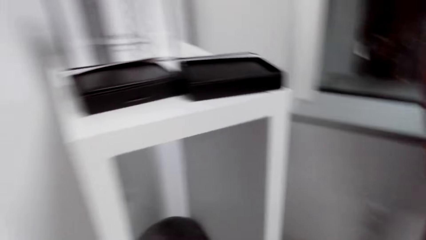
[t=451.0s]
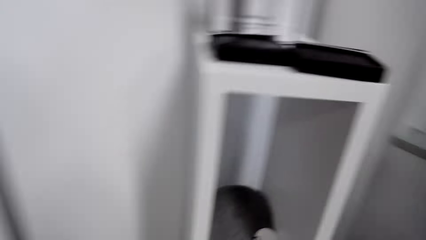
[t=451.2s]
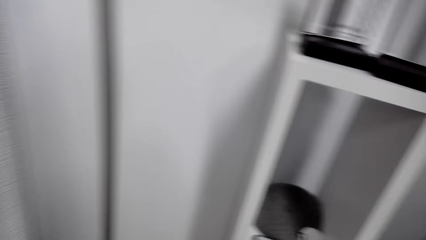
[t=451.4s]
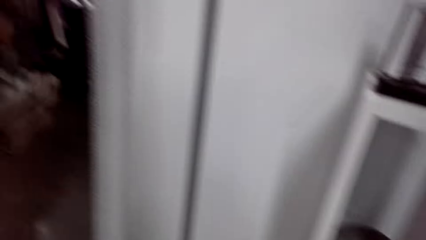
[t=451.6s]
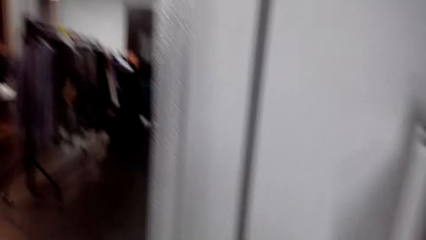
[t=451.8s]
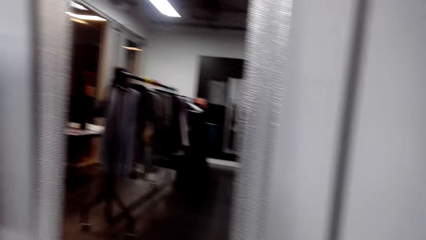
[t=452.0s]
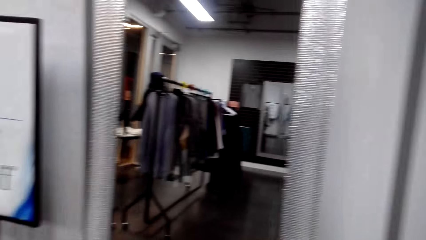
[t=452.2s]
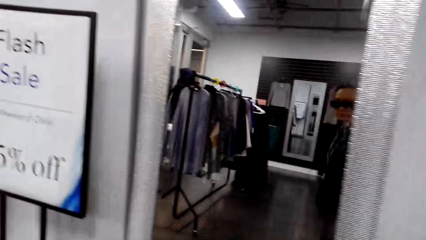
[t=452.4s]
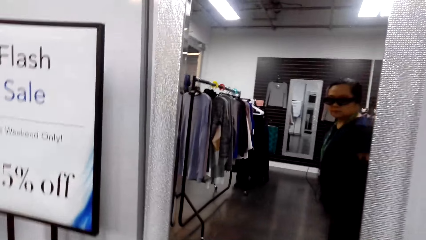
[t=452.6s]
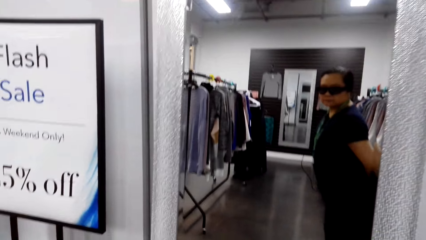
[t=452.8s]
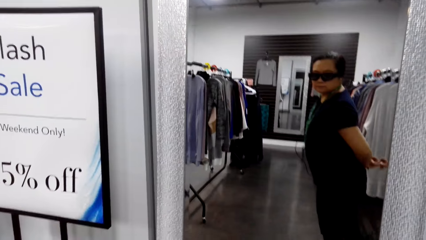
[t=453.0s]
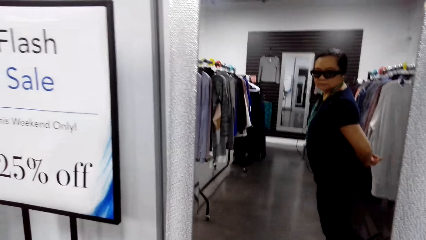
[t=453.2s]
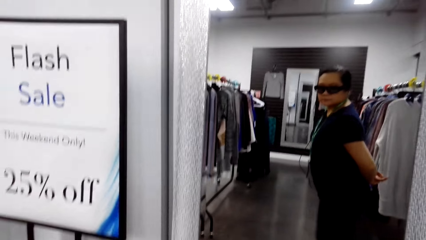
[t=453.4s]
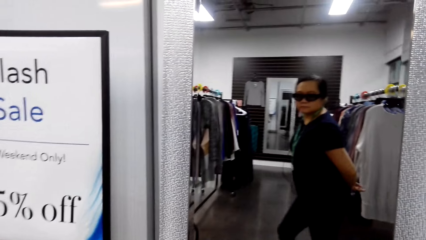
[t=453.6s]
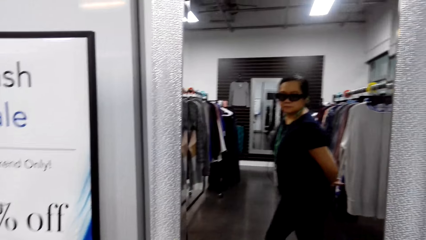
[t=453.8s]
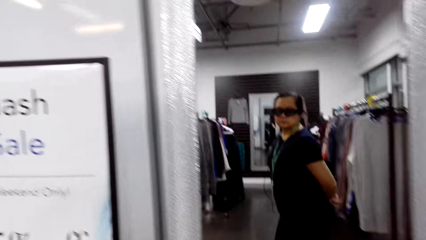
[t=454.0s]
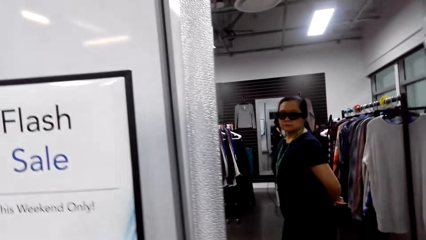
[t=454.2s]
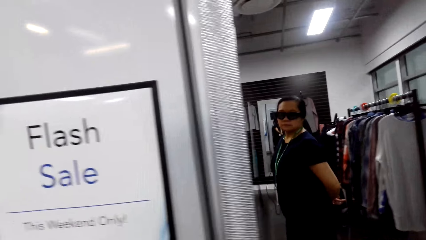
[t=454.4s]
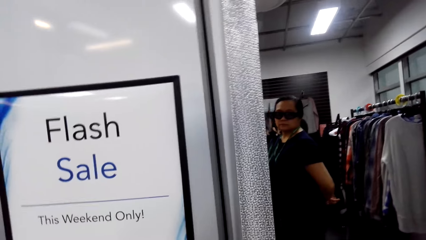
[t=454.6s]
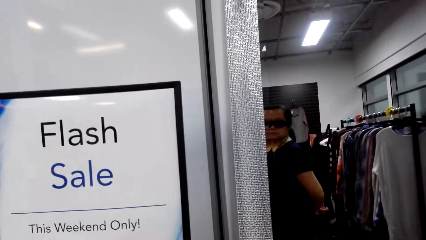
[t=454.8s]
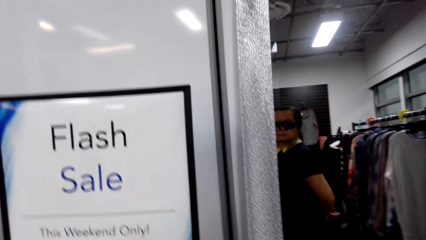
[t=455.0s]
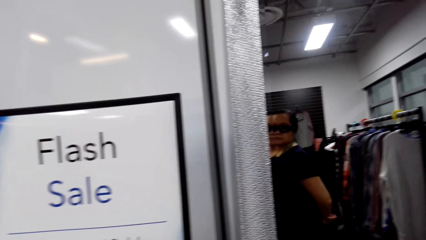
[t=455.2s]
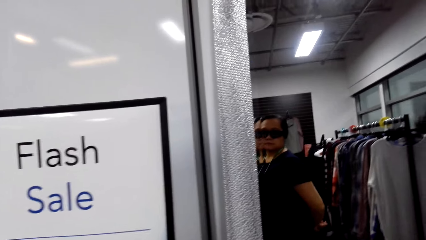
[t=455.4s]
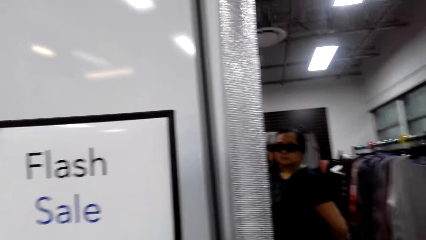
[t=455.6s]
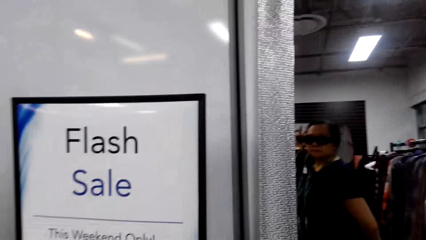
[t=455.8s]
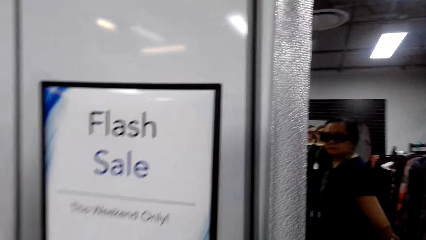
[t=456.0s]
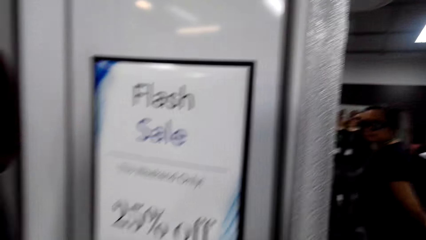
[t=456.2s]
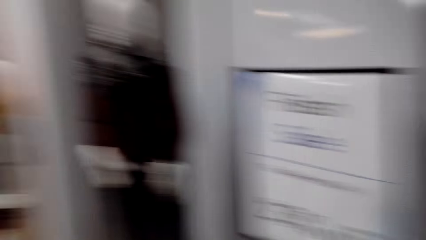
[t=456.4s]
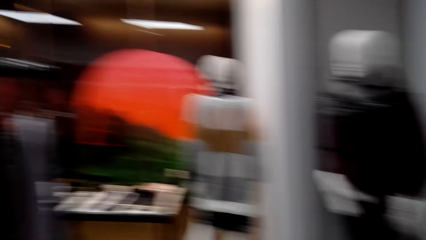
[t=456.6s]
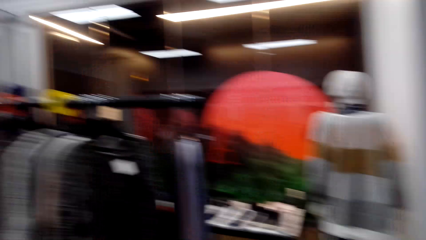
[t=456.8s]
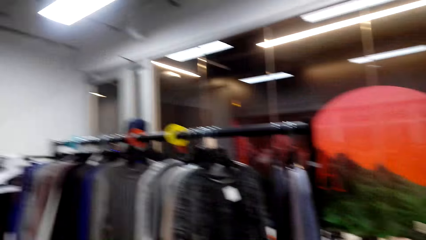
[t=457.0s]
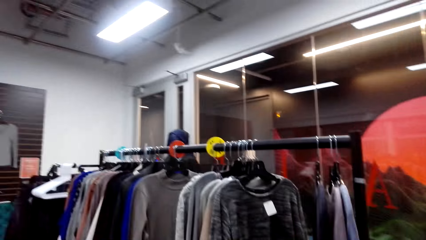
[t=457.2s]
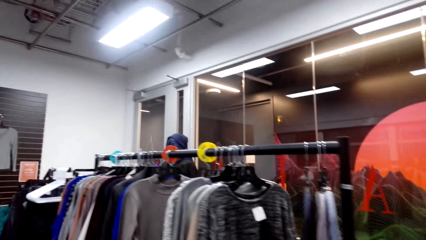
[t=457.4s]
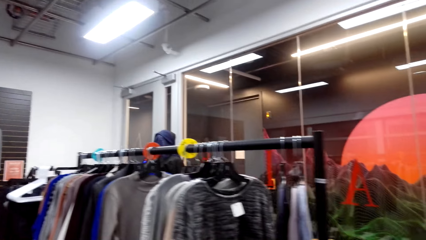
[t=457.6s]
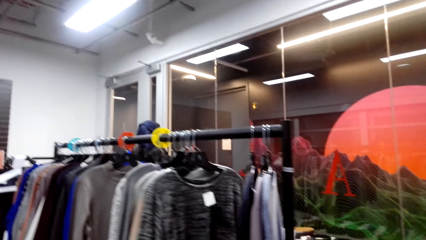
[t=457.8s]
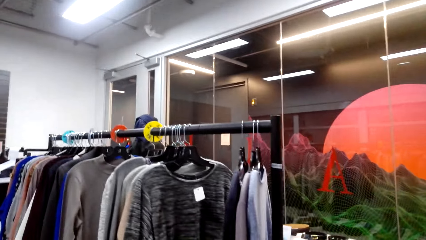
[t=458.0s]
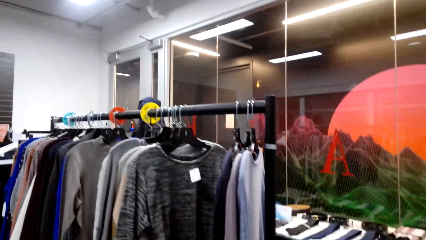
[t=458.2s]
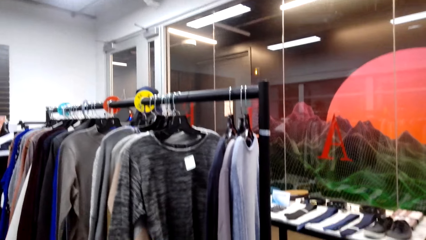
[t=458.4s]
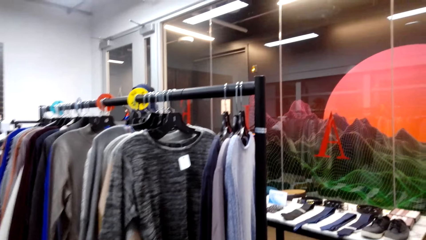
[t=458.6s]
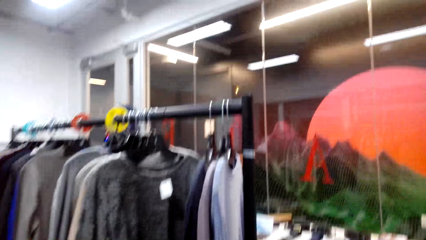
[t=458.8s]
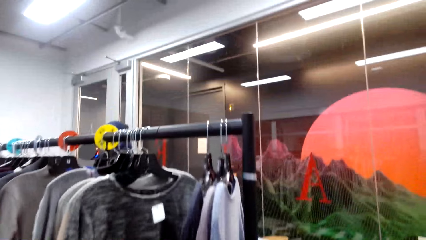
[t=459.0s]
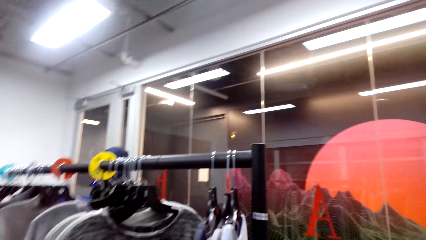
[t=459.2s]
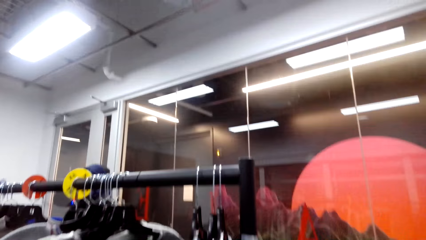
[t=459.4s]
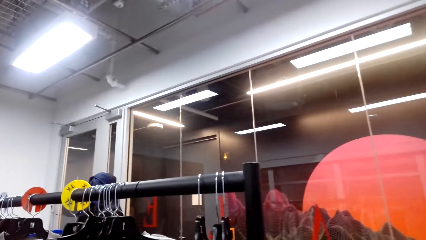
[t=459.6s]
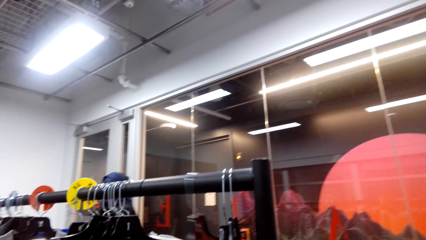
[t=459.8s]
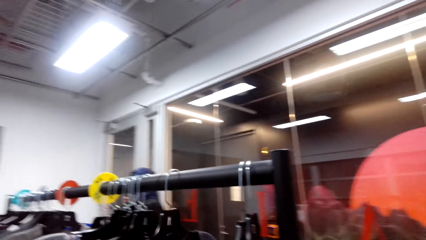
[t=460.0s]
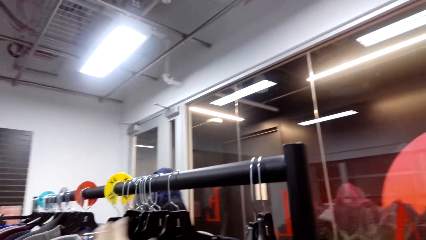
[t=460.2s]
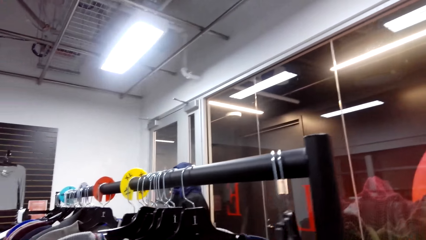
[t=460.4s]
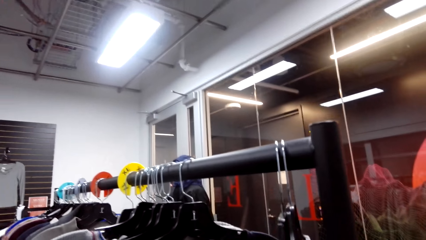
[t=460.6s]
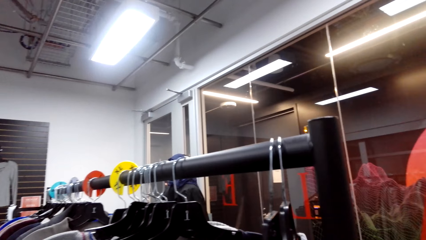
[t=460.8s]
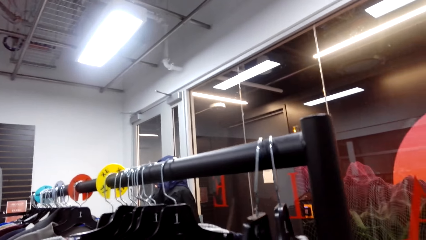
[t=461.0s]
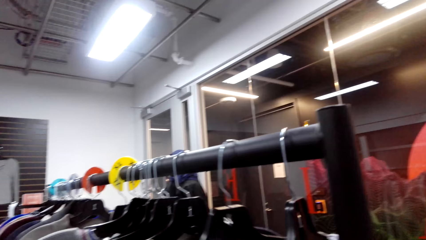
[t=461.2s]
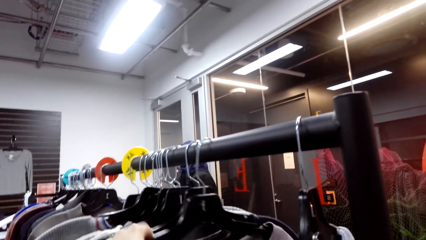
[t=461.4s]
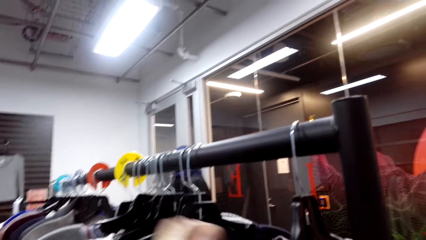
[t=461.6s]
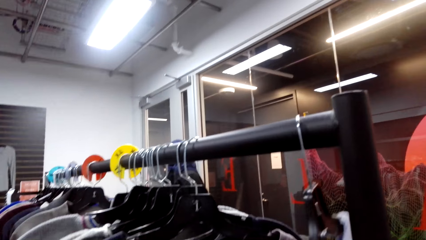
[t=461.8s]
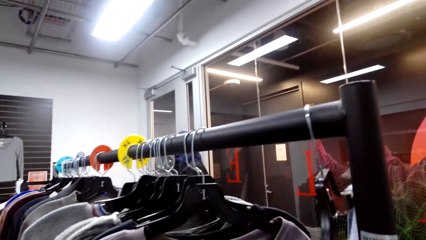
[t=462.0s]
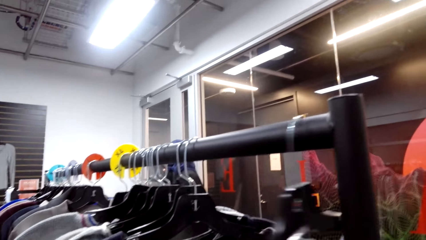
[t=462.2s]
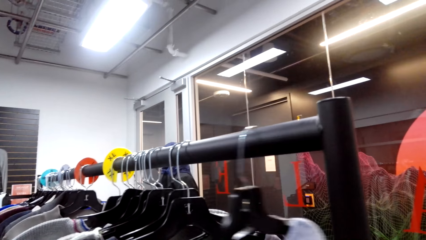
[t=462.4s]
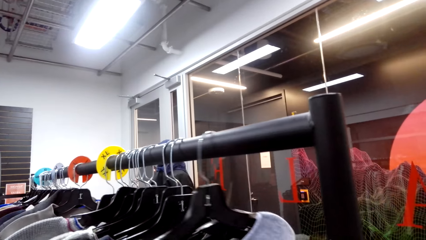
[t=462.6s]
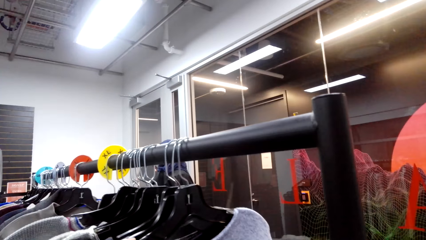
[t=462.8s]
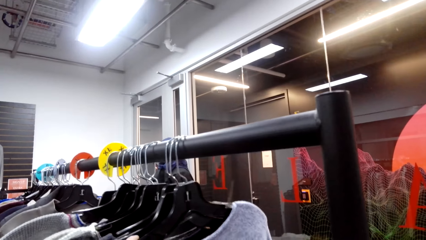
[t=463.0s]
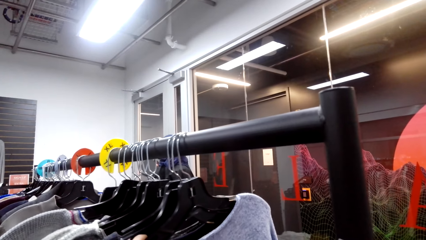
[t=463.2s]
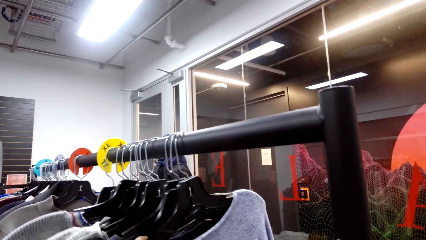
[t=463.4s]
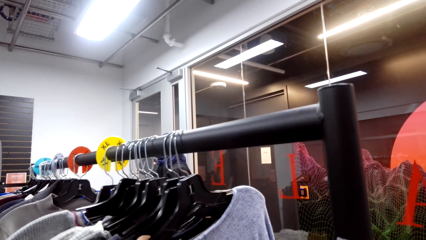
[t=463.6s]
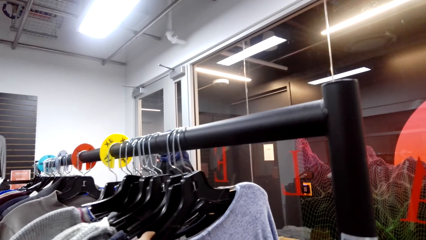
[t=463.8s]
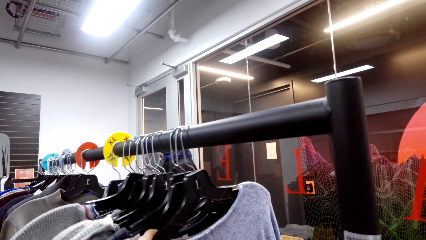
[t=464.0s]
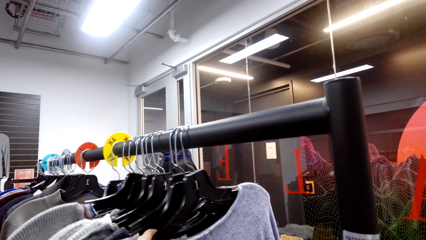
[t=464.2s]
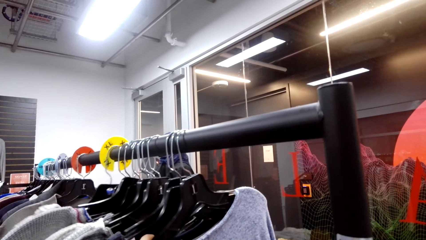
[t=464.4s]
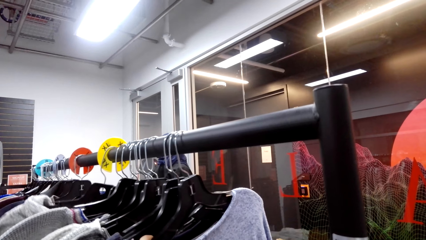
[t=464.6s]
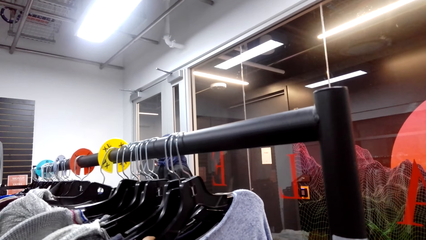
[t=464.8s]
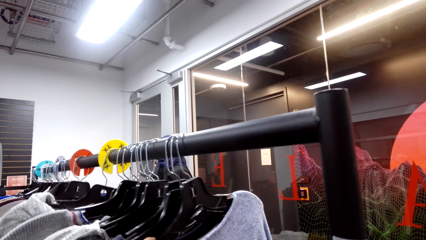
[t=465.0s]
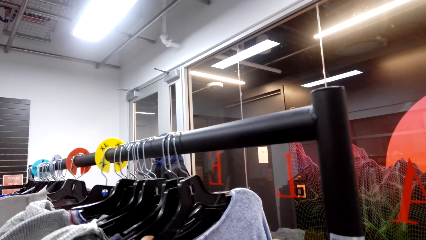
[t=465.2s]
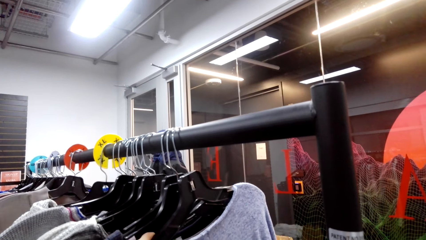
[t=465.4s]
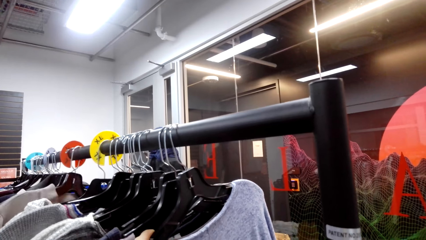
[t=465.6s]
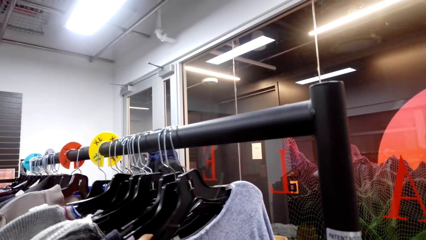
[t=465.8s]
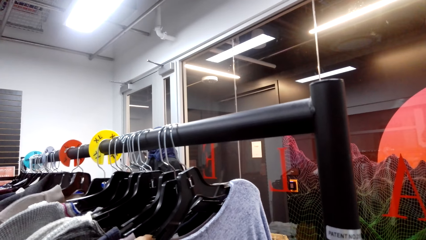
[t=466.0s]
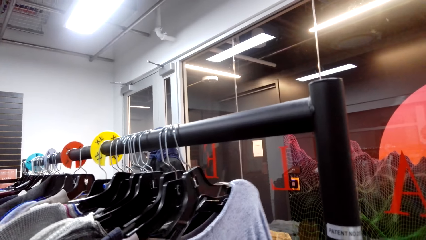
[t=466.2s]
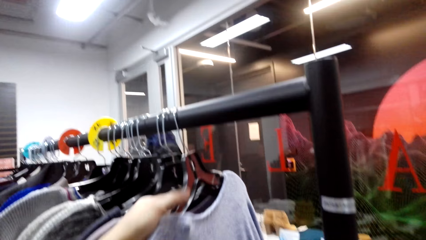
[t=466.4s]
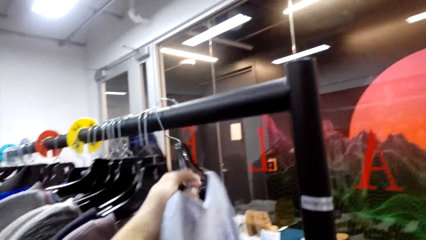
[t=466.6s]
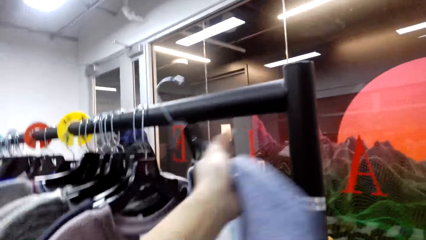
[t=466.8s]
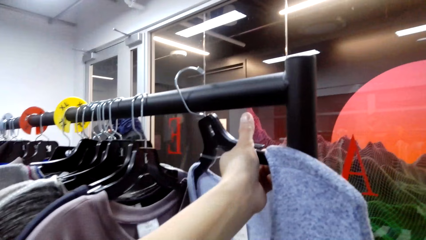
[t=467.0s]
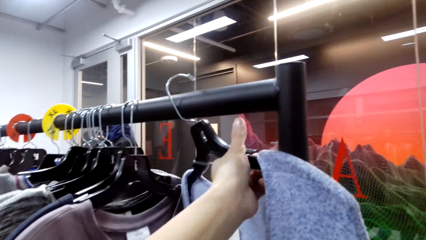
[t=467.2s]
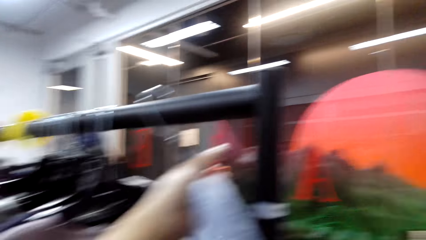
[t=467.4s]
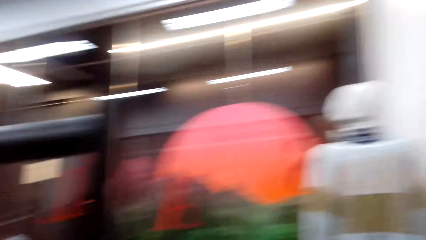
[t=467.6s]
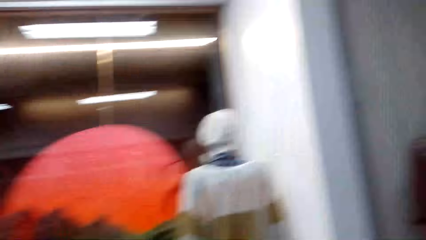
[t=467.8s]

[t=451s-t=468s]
The camera wearer puts a purse on the stand. They walk in the clothes store. They look in the mirror. They walk in the clothes store. They move sweaters on the hangers. They check the sweaters on the hangers.
